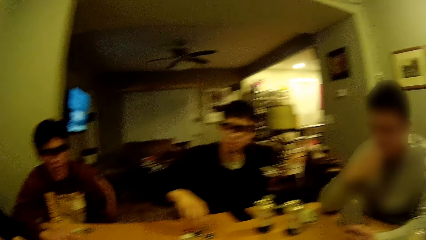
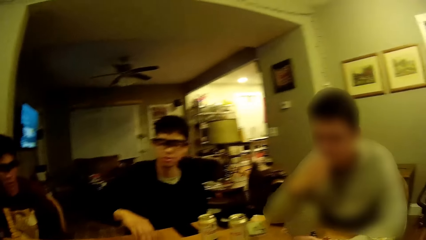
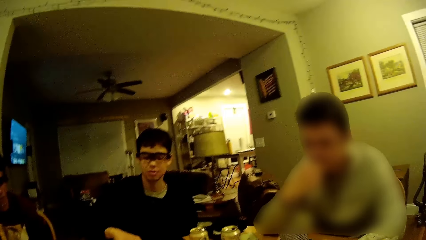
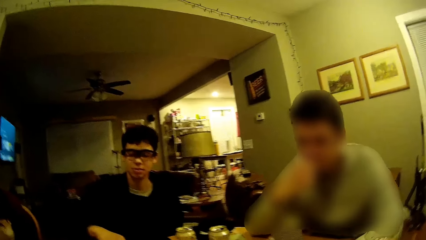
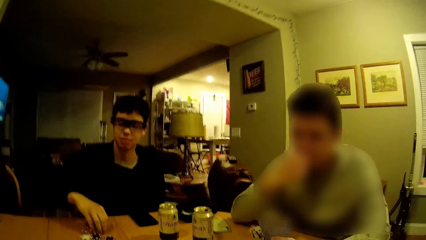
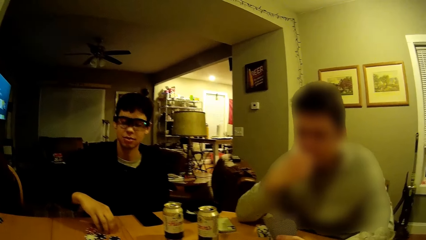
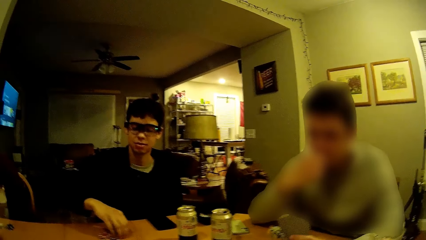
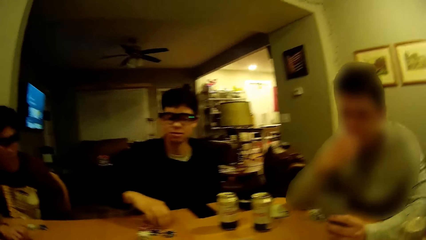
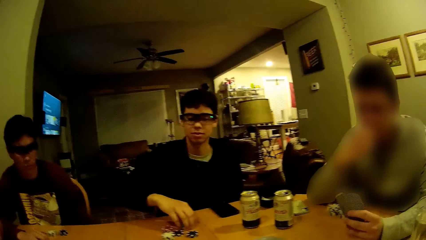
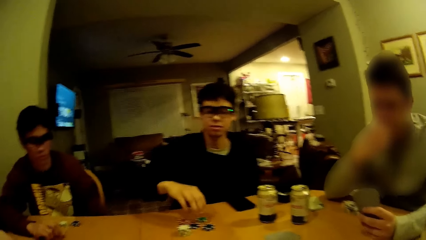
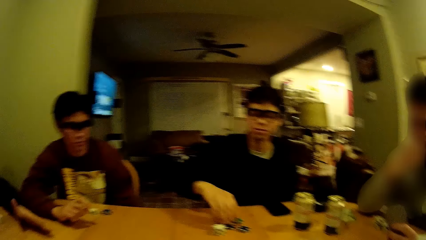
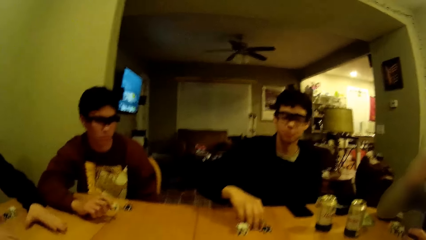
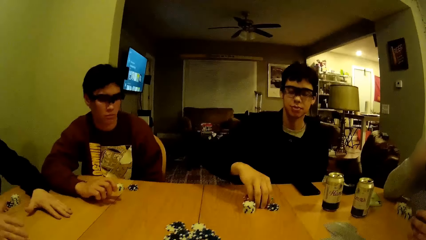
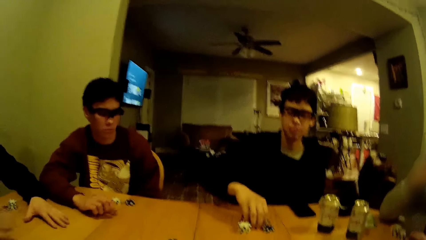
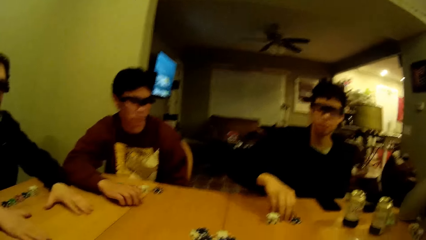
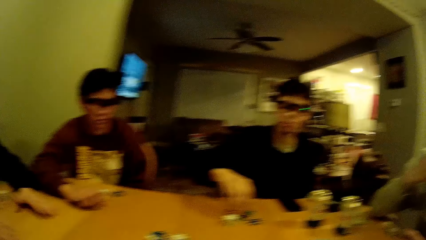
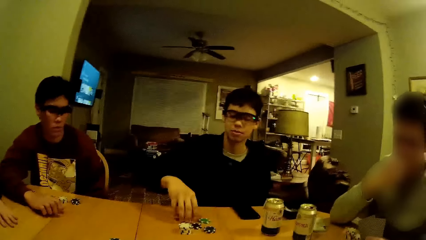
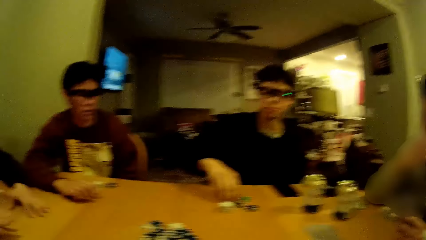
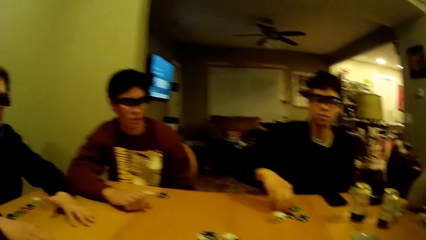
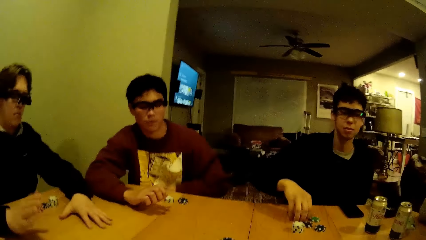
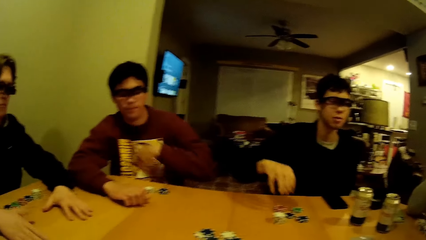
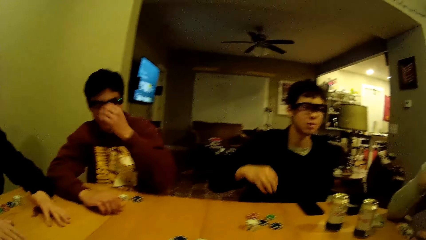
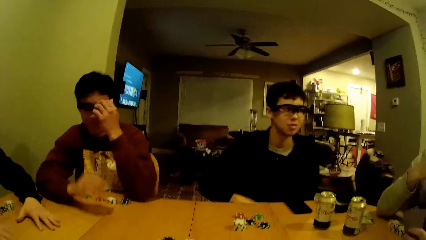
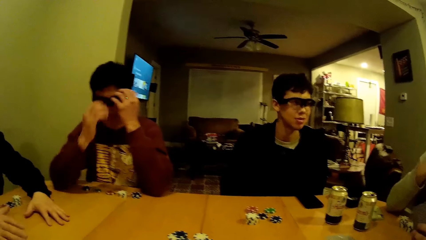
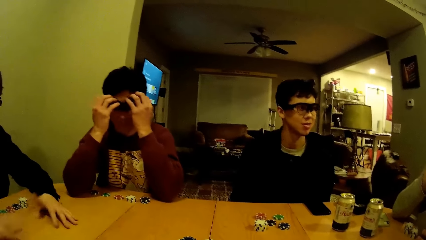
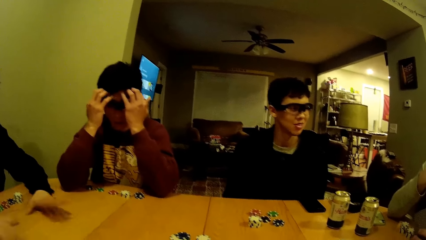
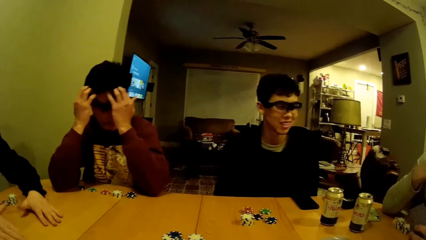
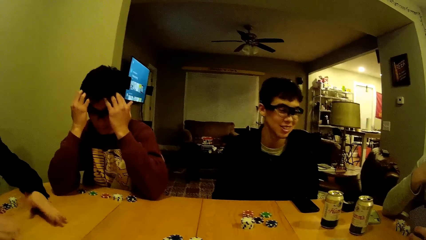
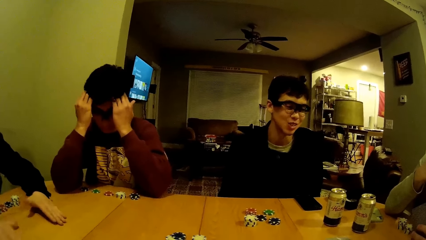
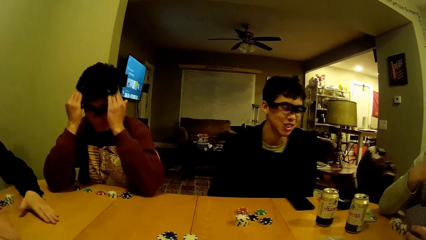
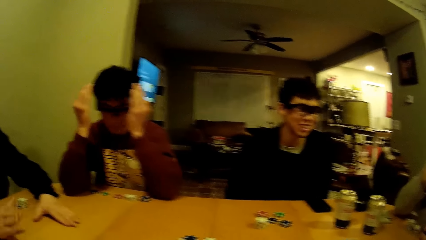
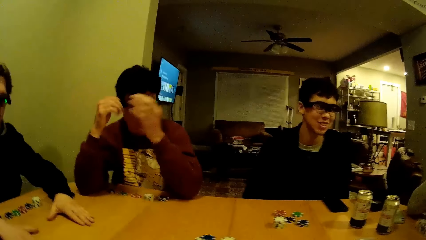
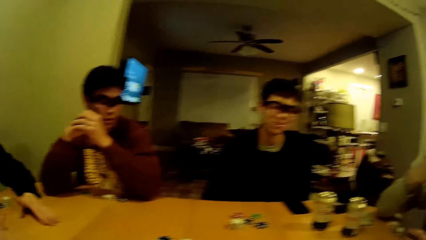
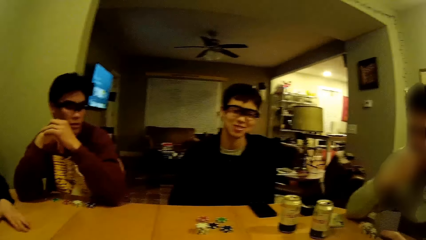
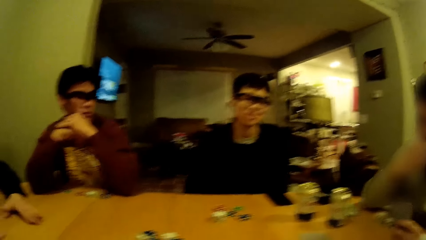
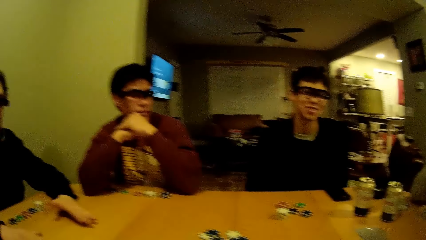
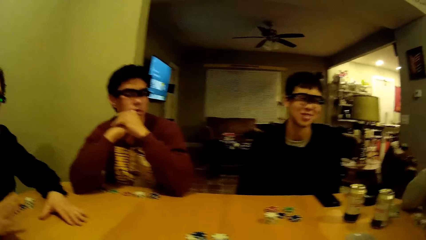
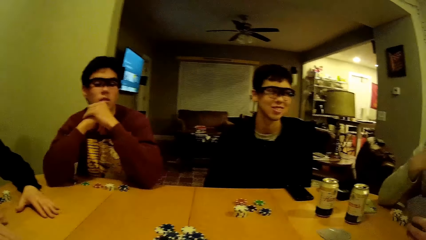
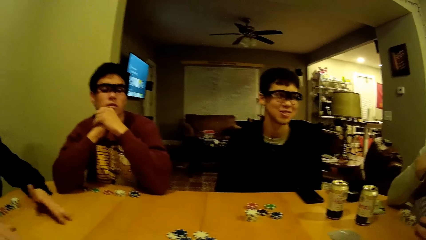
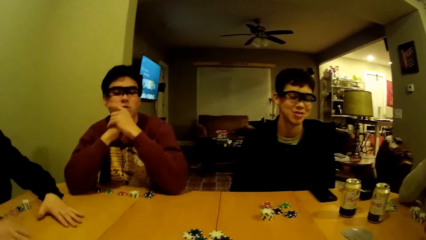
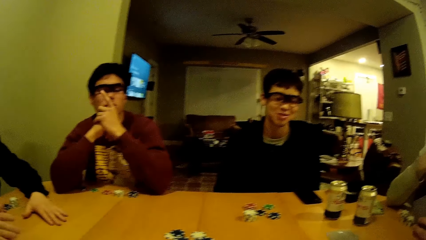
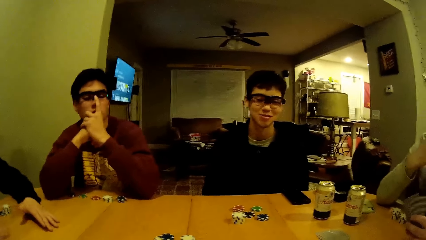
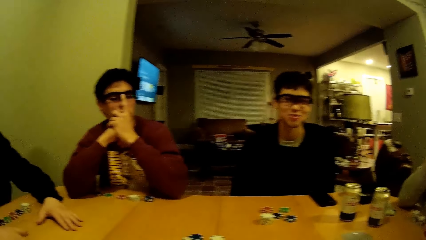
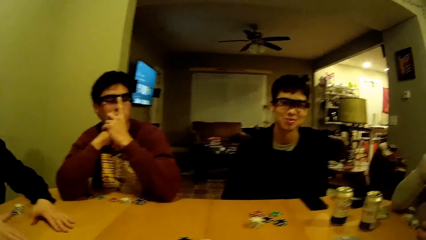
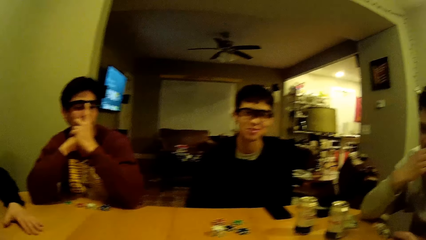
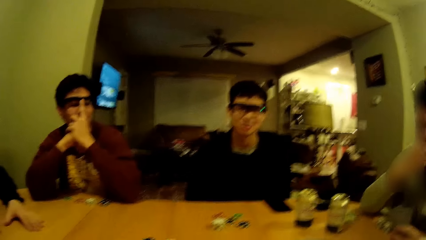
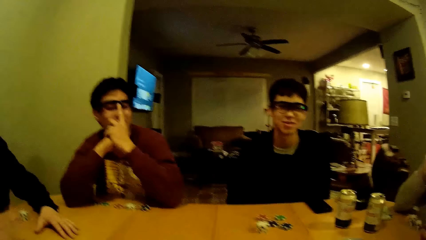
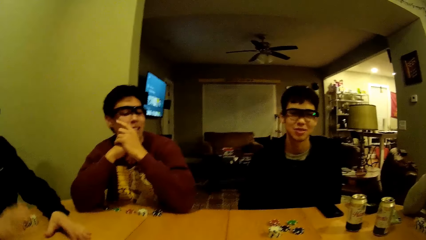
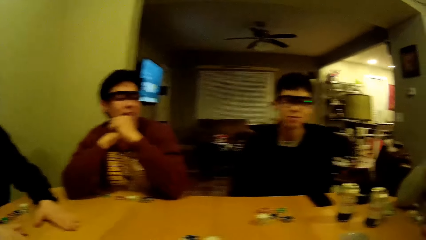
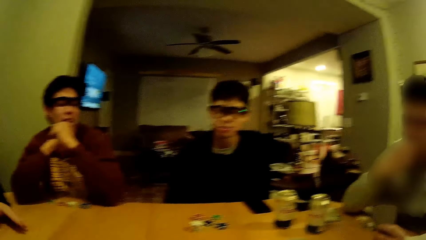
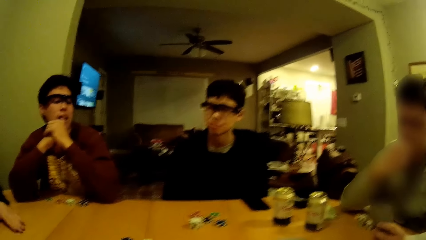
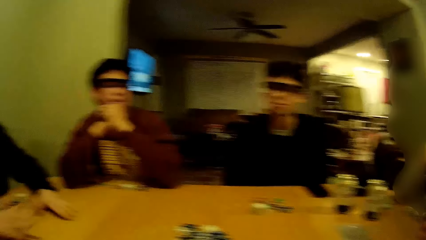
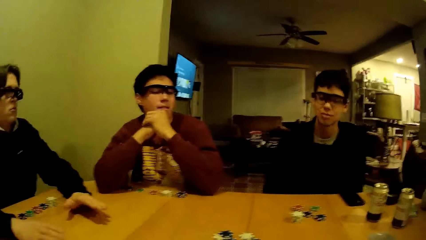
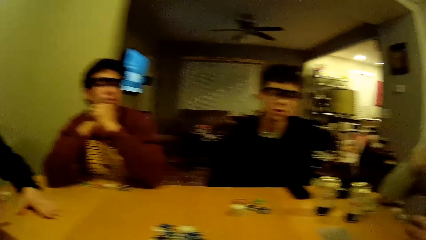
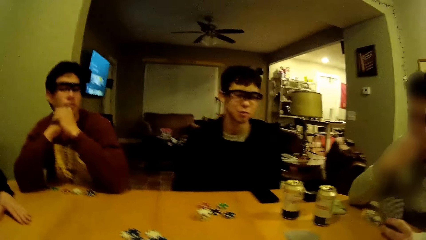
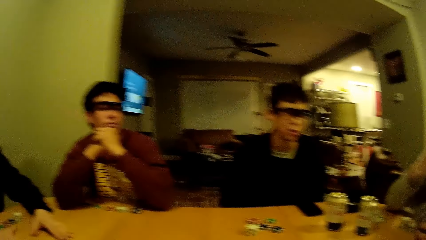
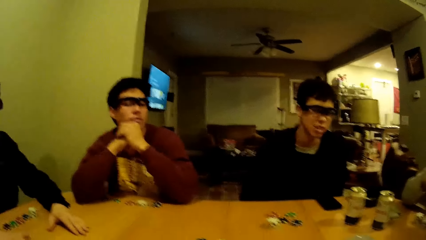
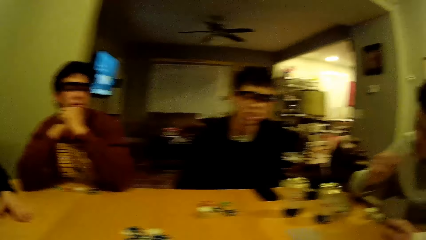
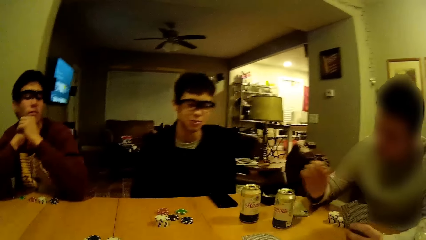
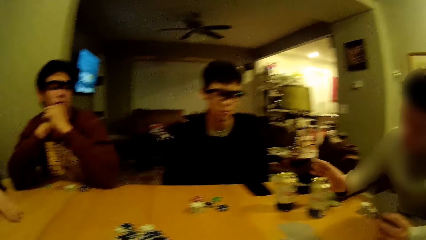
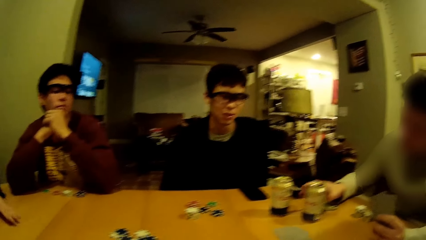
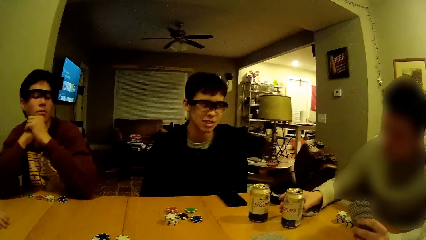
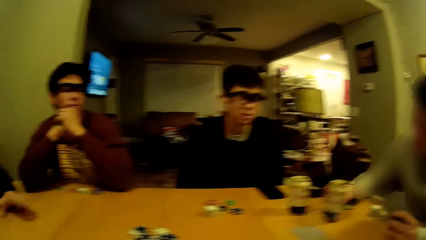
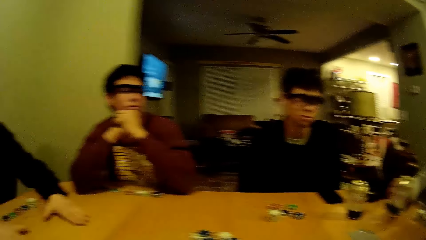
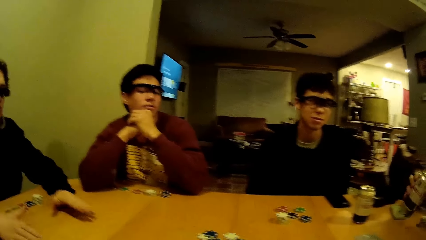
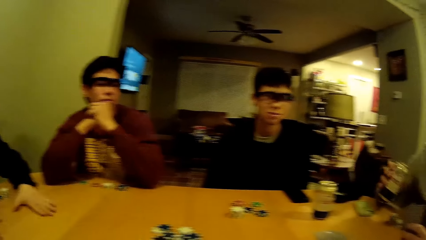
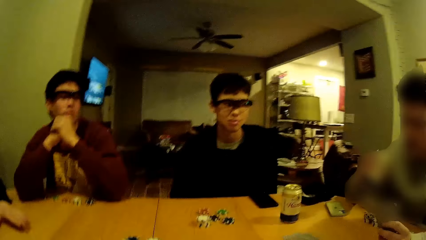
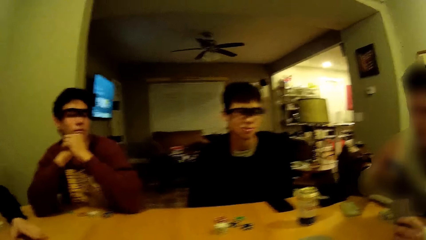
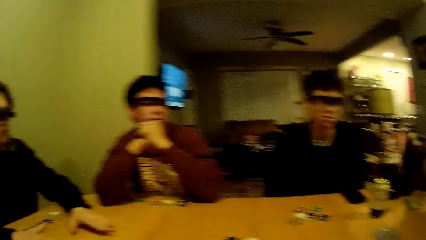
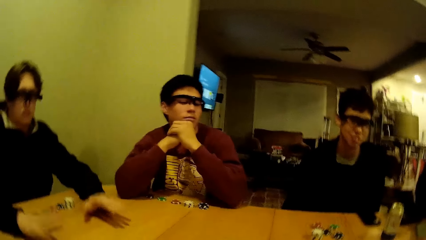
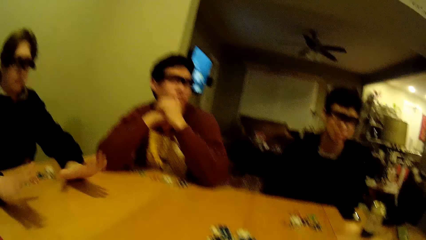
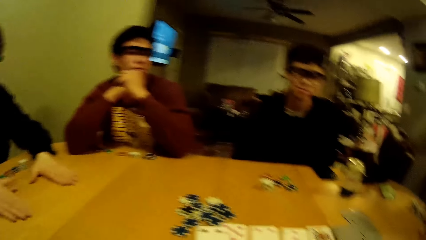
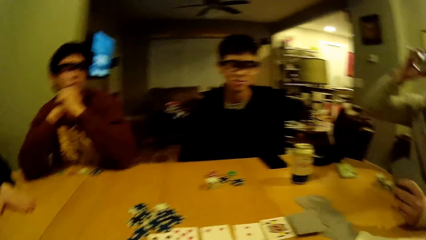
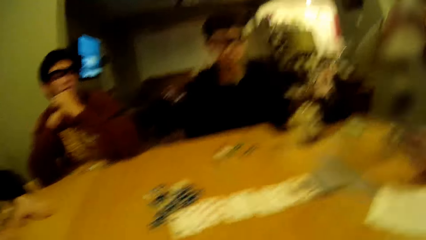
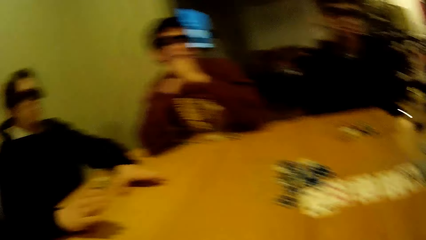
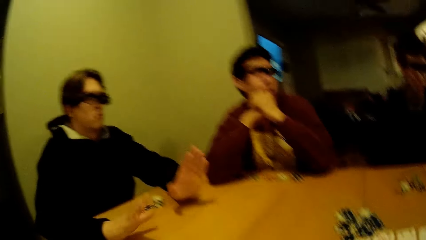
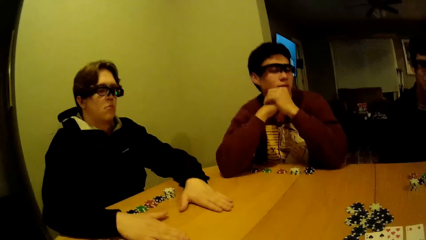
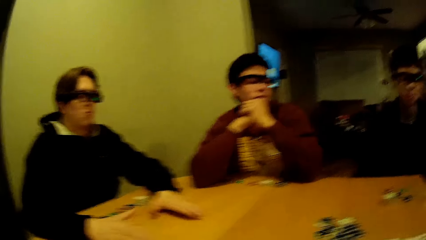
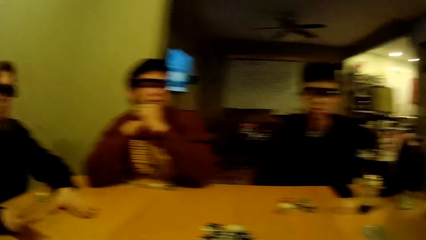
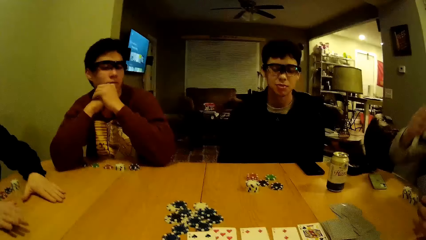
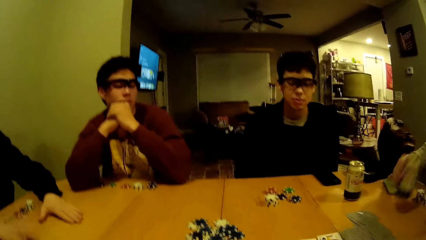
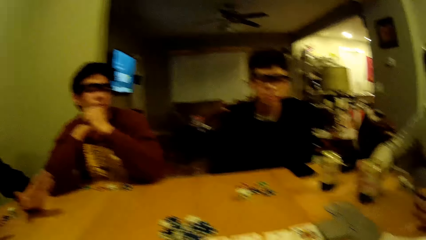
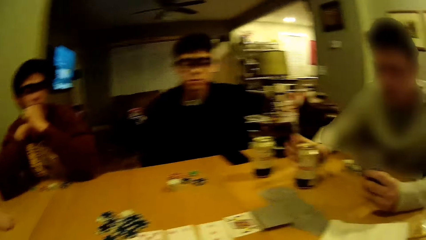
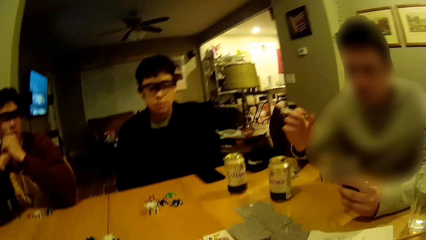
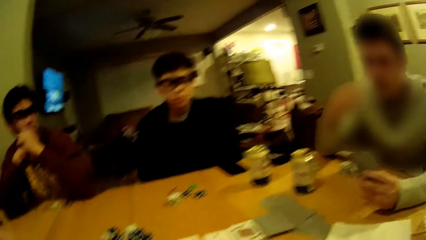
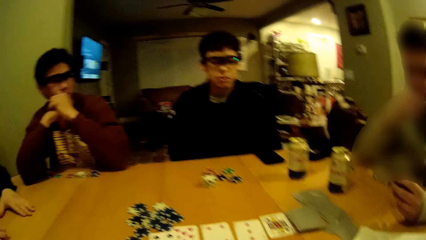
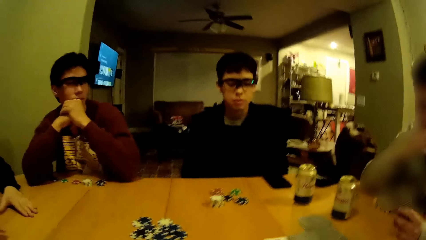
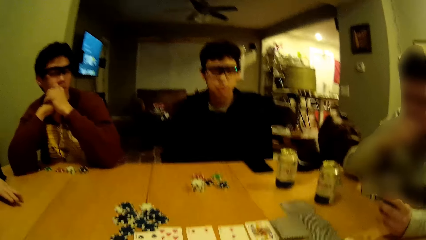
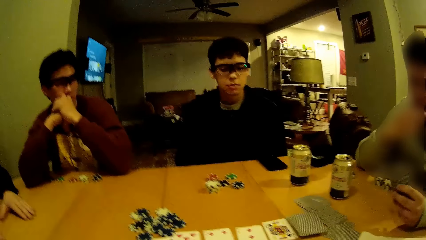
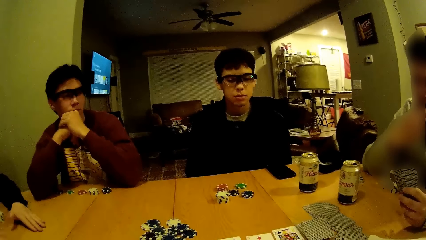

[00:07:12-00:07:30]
A person plays casino game. Another person taps the table. The other person taps the table again. The first person dialogues to a third person. A man picks the drink from the table with his right hand. The third person drinks soda. The second person drums on the table with both hands. The man drops the drink on the table with his right hand.
